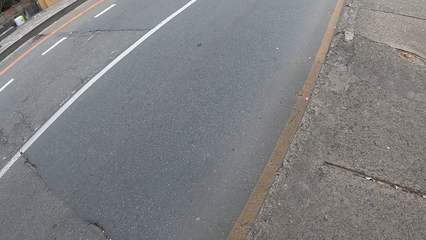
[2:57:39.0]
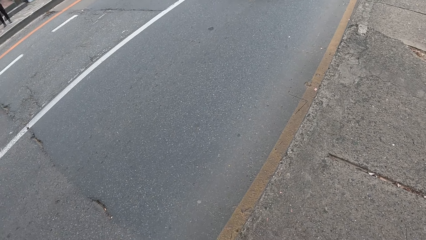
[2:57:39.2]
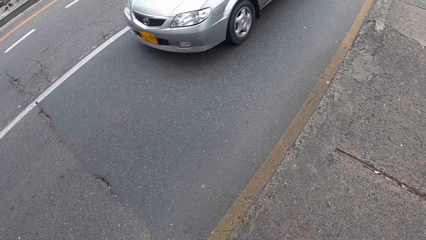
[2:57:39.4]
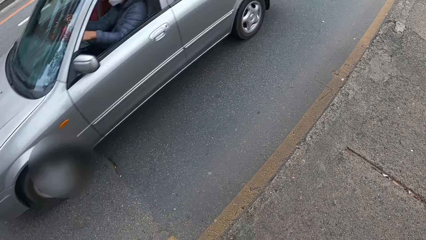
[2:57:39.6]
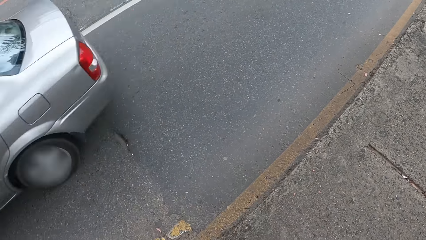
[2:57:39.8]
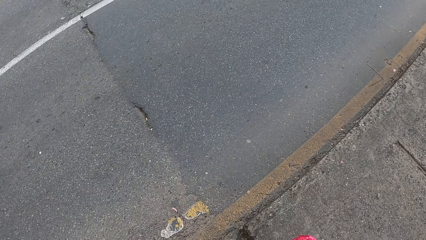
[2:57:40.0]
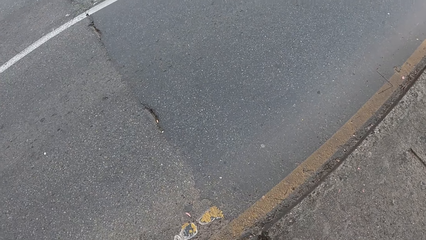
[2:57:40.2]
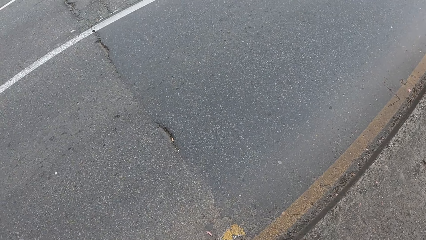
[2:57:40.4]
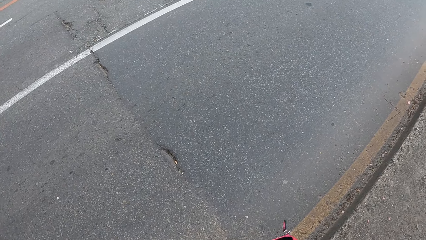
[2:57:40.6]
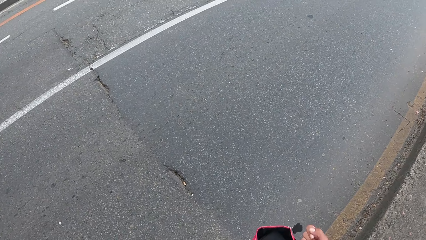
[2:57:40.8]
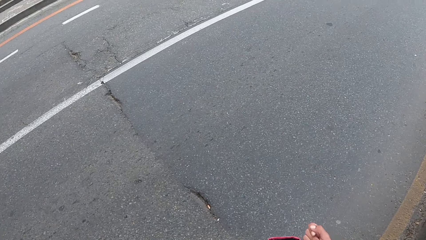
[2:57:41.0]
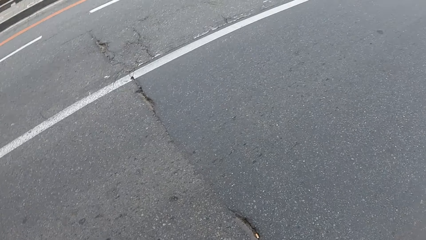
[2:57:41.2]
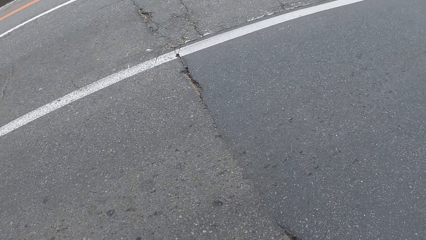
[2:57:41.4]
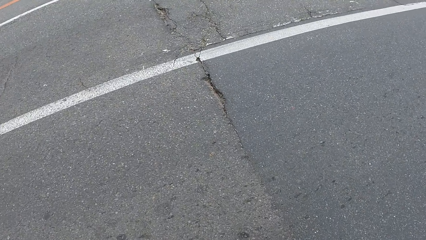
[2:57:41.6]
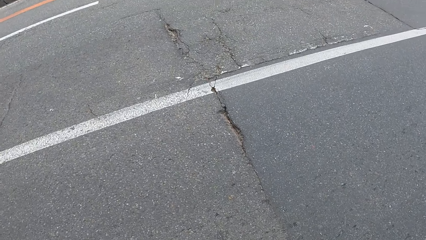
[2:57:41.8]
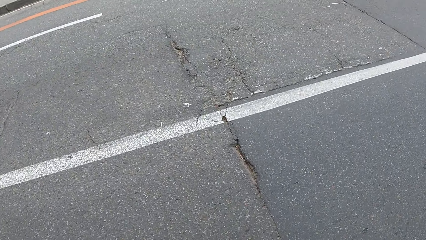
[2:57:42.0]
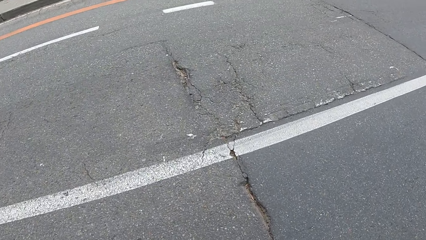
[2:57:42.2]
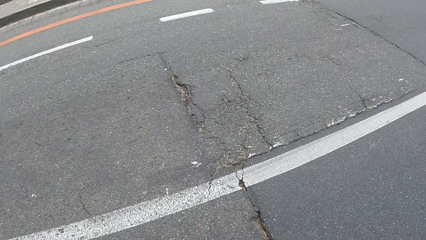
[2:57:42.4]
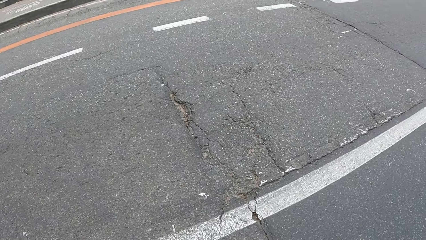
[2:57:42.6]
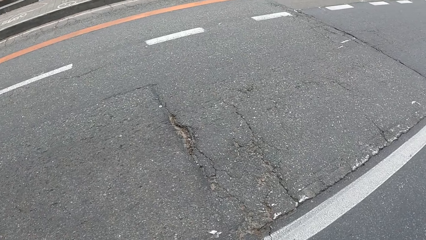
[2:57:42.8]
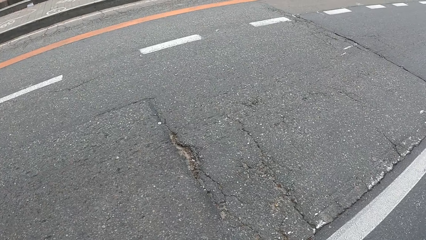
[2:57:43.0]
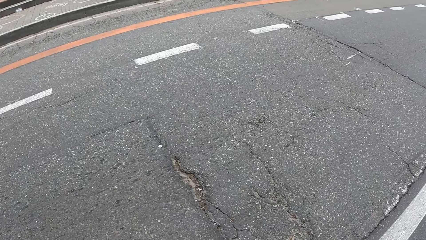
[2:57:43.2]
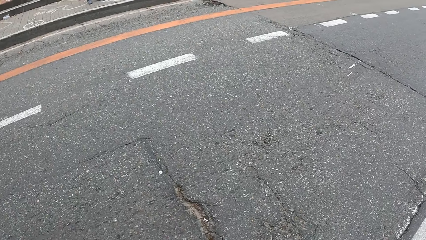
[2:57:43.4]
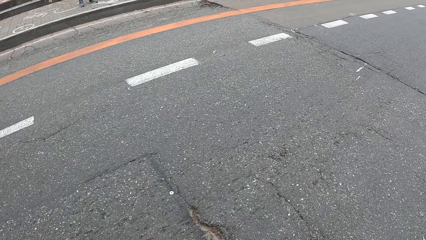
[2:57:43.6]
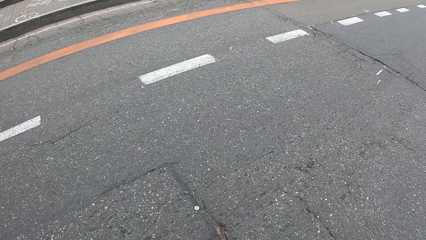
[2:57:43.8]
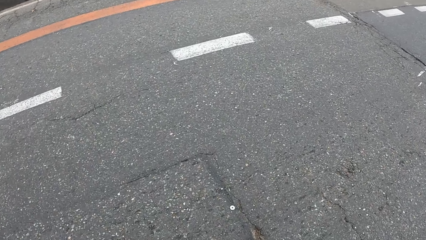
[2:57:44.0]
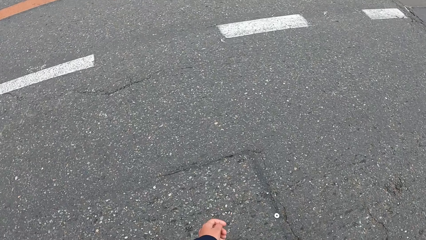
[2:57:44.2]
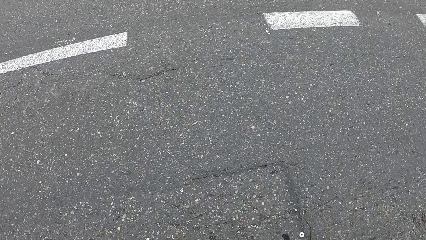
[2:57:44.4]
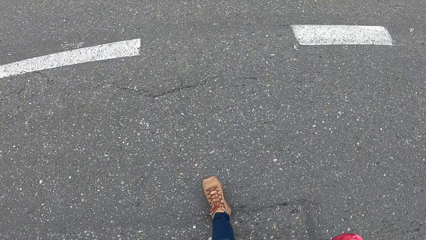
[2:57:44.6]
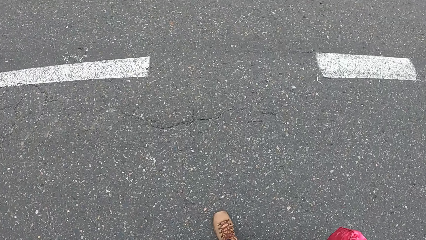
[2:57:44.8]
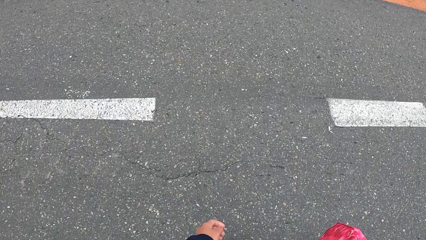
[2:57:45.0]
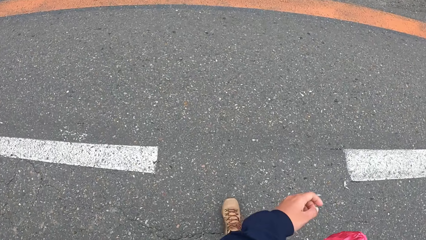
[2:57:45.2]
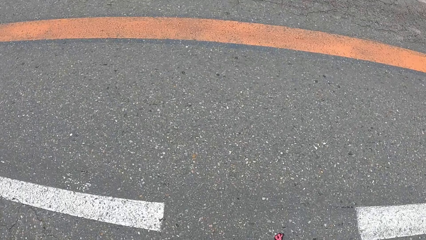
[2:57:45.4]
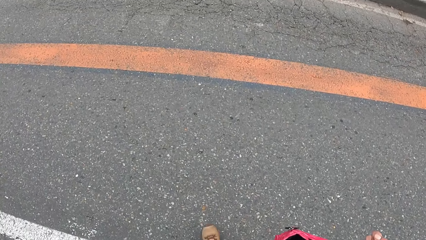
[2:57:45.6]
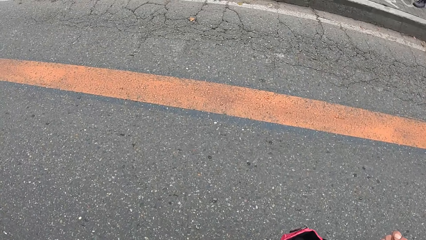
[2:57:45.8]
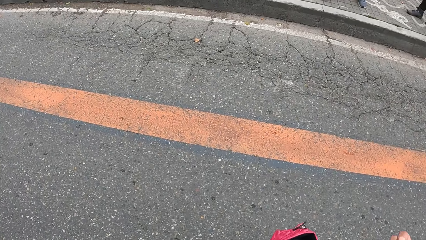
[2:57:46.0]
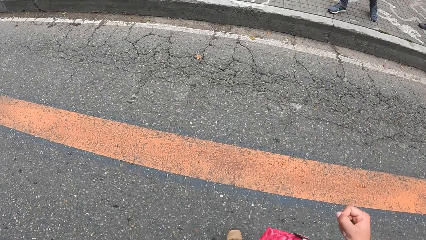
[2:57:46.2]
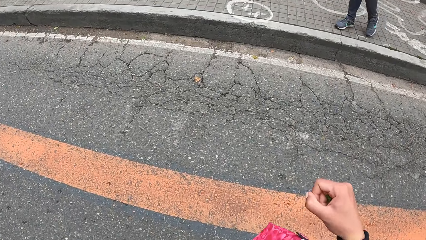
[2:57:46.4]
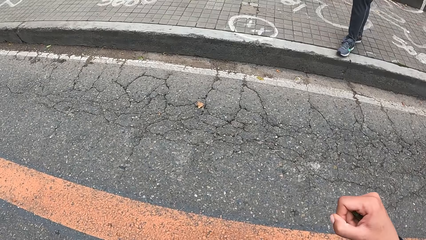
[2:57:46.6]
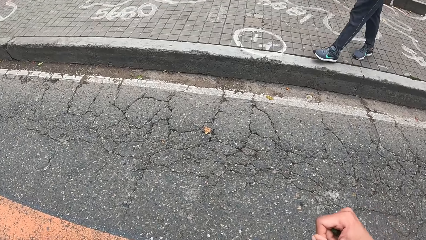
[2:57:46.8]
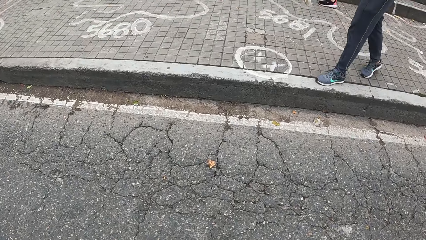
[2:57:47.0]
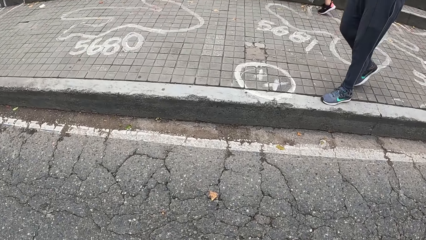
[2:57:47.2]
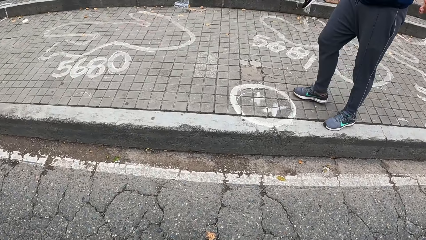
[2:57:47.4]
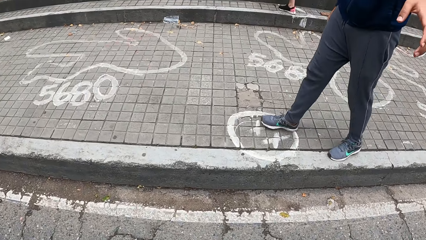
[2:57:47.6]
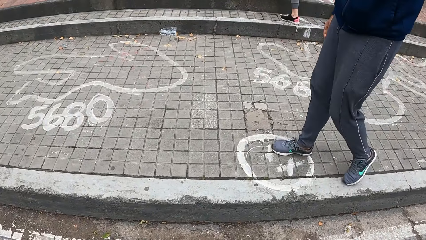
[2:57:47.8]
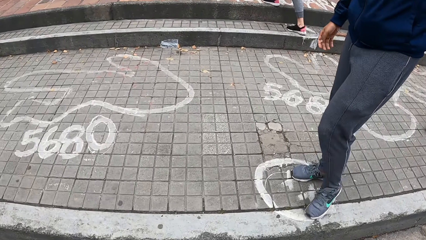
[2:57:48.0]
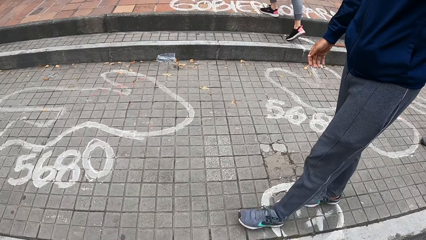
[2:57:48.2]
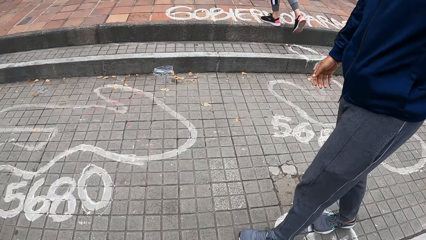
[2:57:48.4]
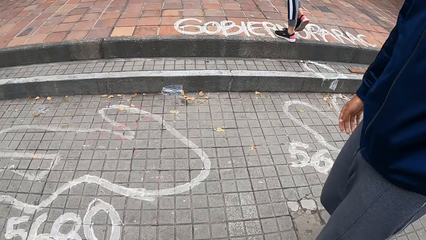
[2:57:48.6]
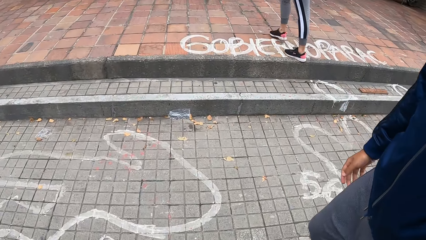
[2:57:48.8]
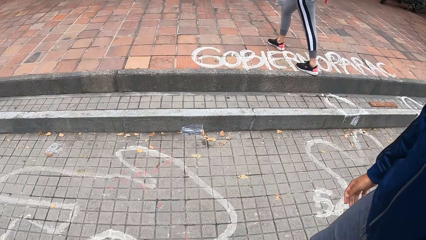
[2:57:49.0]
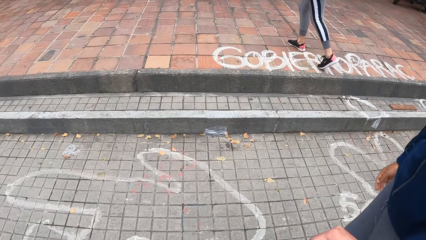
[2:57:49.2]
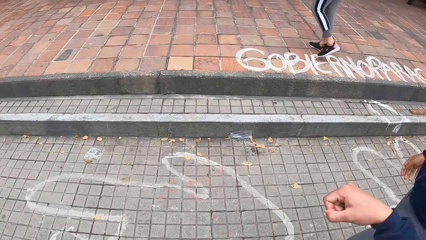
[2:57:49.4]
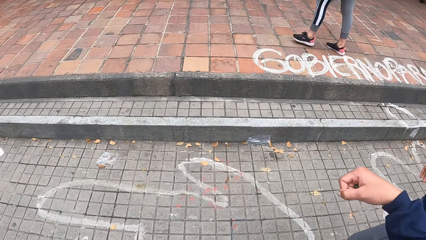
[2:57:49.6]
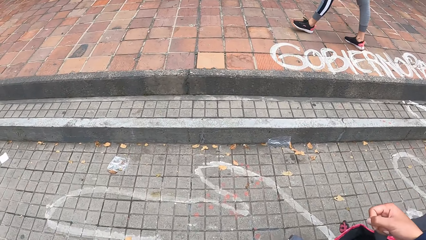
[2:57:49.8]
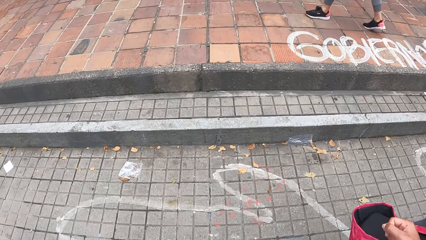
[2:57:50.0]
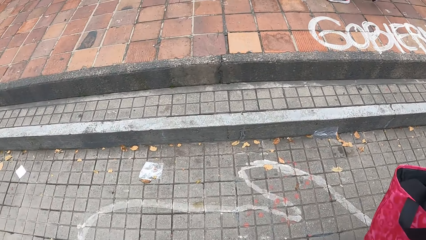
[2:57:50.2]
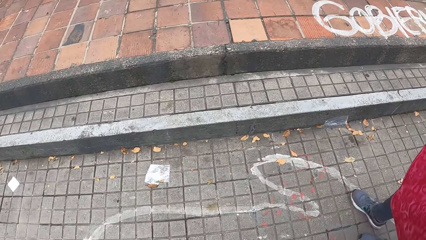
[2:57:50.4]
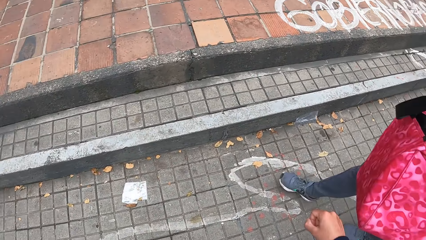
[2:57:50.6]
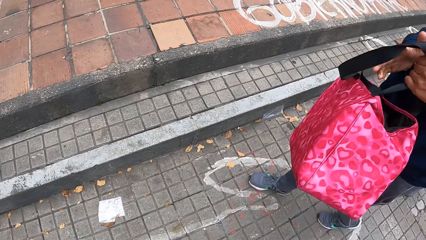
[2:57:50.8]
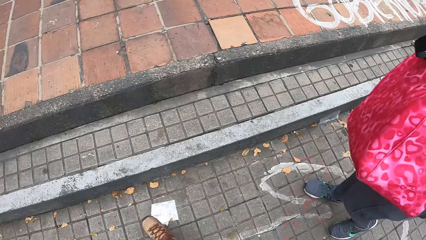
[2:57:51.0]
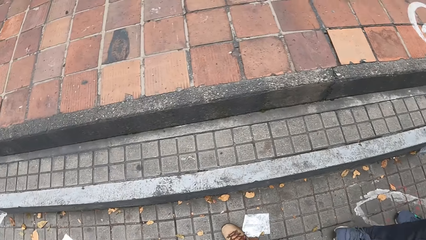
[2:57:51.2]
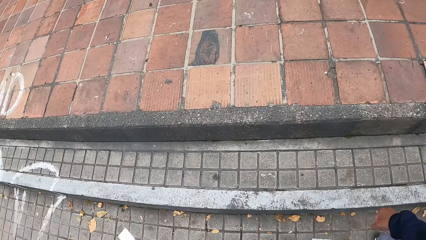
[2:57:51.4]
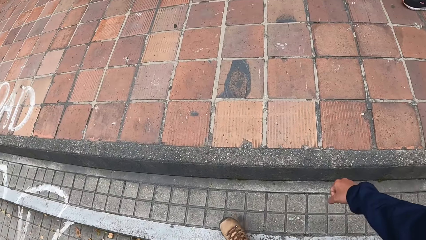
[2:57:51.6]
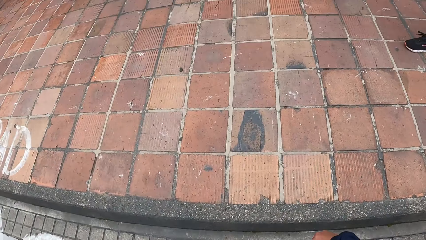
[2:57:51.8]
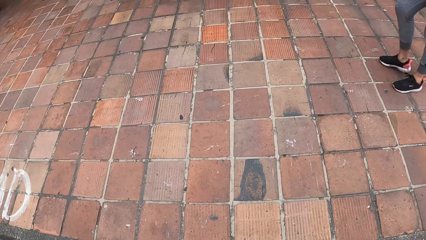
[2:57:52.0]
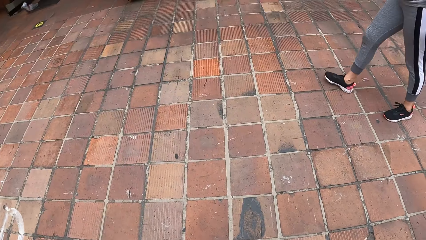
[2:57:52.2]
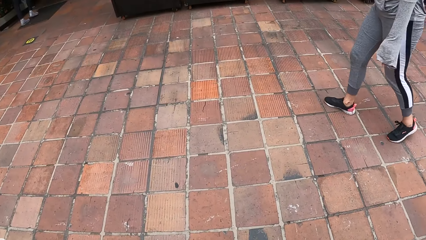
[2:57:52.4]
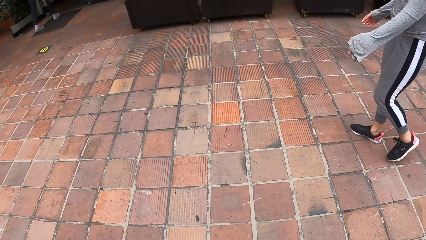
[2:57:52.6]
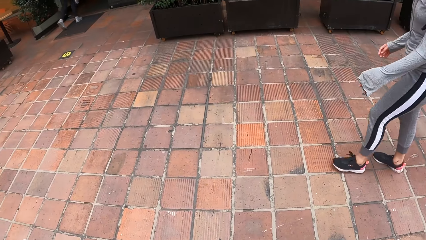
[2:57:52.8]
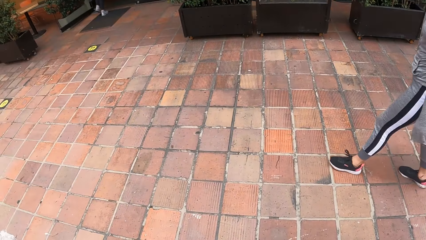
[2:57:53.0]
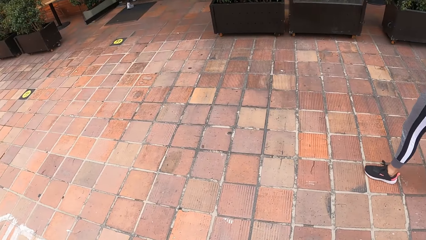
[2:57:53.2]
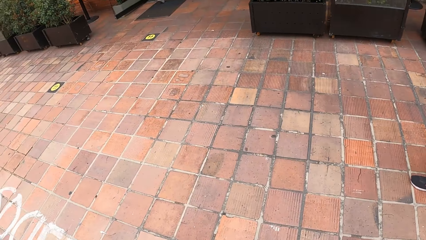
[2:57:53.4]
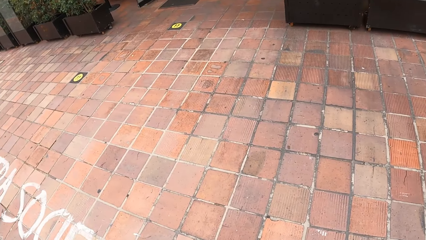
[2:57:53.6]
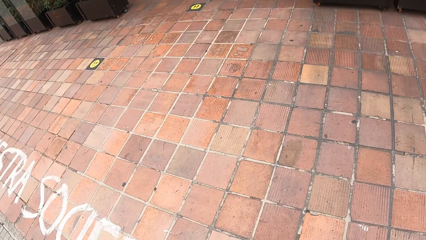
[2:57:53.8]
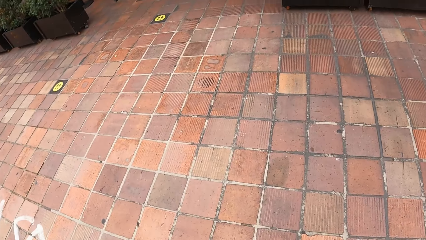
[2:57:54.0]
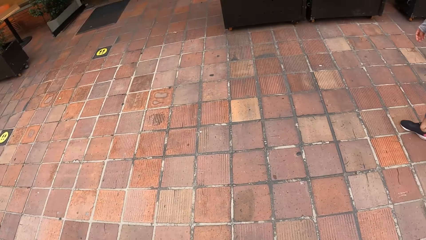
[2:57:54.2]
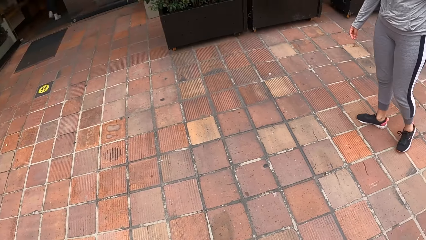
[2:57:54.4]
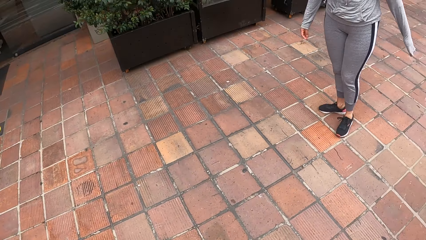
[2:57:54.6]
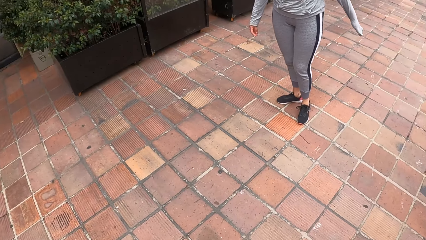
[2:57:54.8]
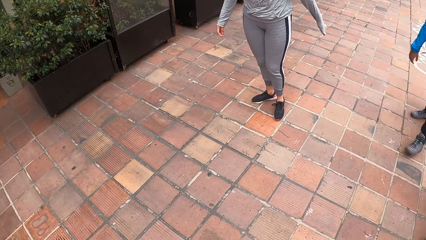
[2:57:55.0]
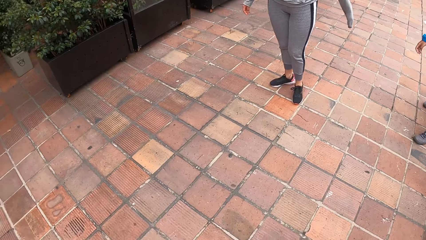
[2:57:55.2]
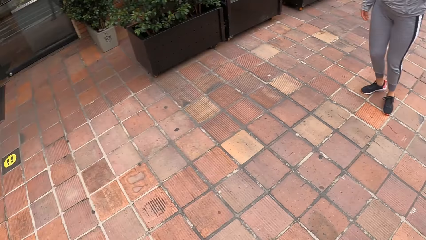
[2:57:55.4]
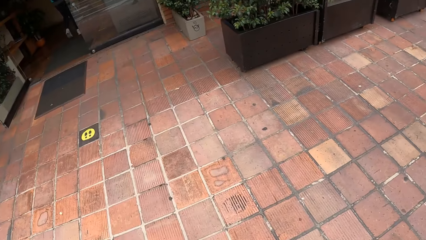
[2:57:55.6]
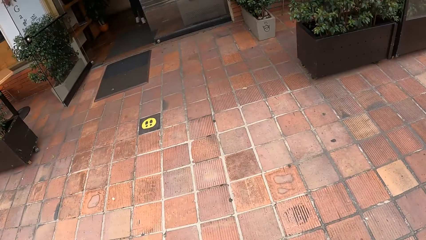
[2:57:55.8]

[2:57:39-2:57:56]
The camera wearer crosses the road. She passes the bag to a man with her right hand. She walks on the walkway. She looks around.
